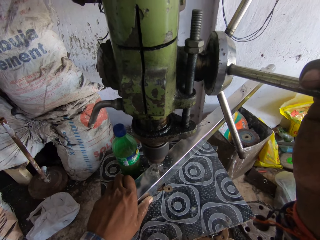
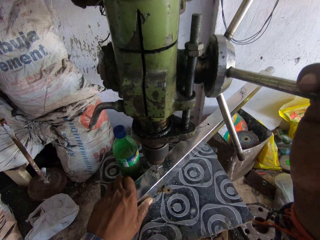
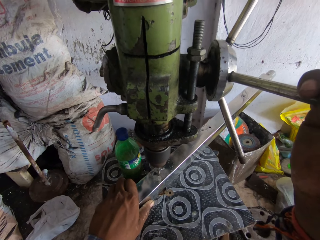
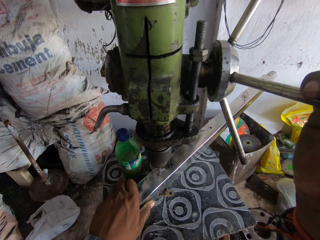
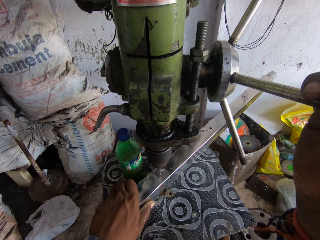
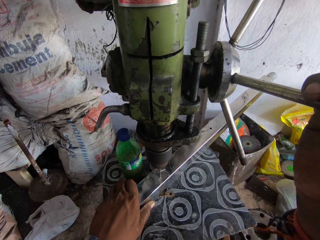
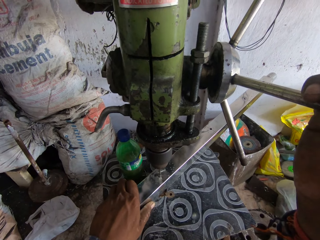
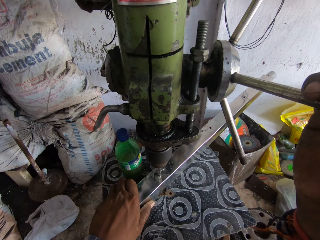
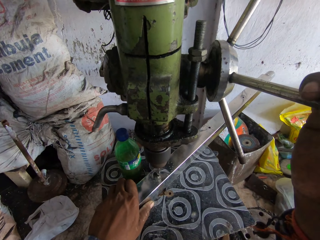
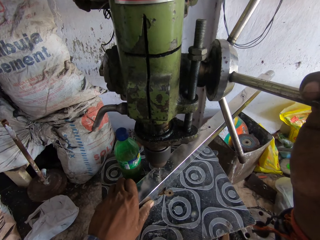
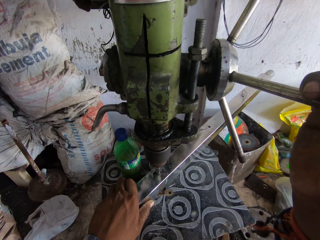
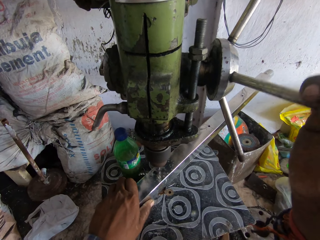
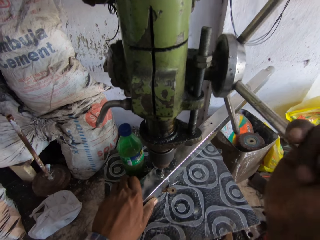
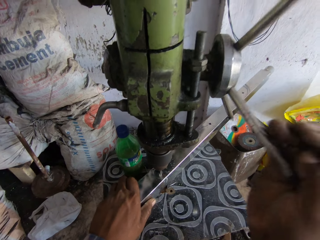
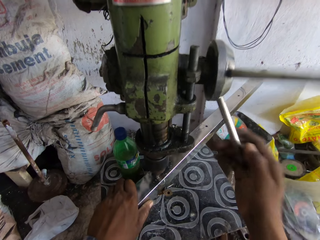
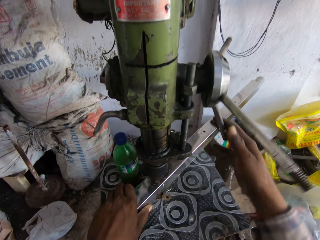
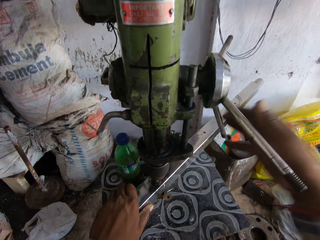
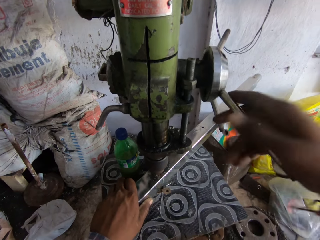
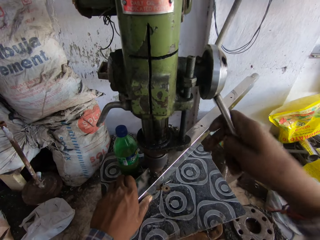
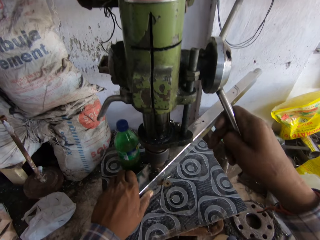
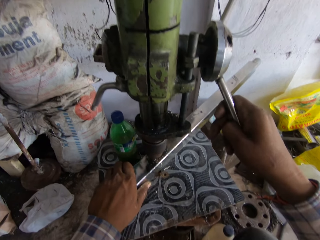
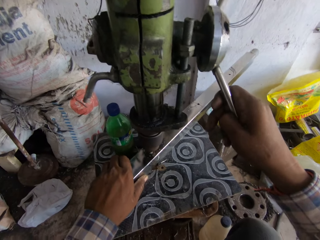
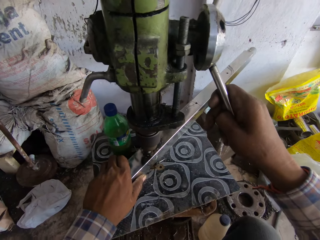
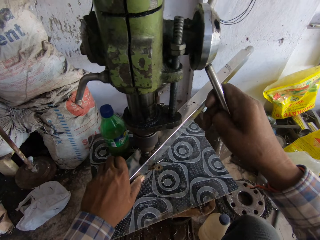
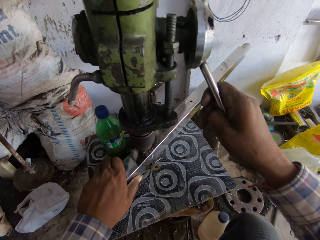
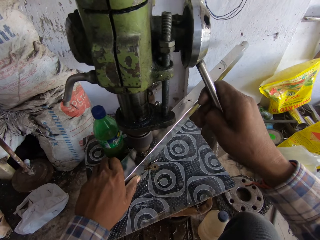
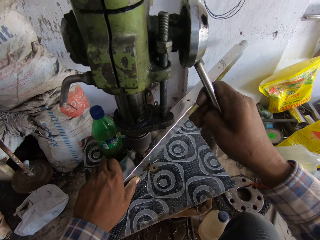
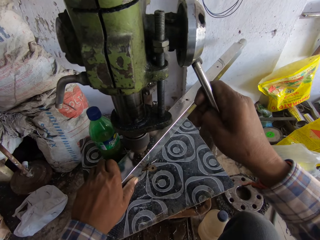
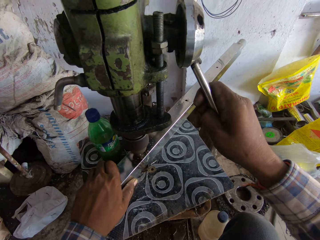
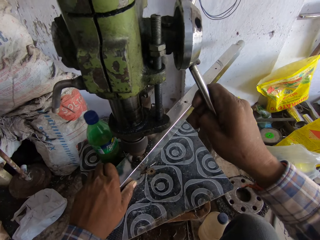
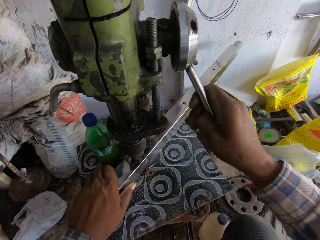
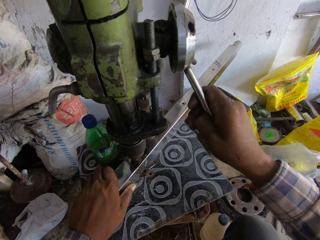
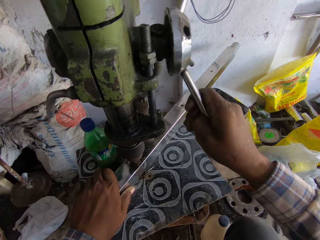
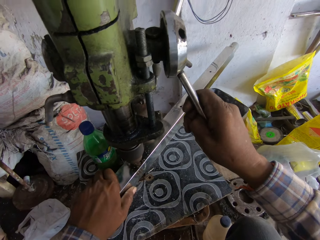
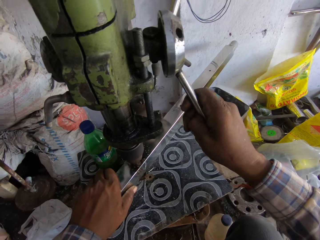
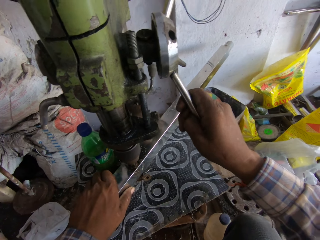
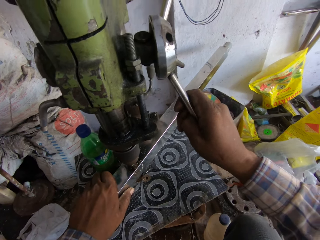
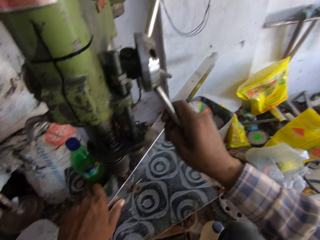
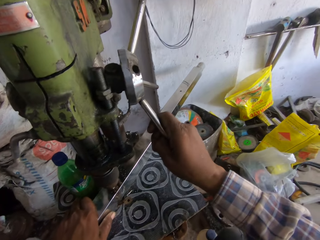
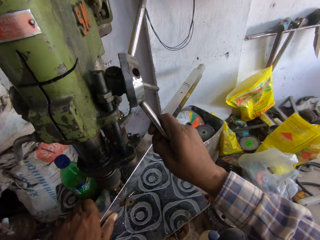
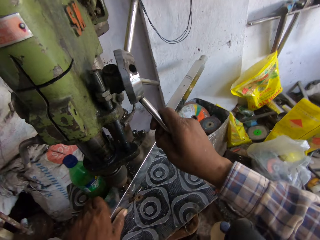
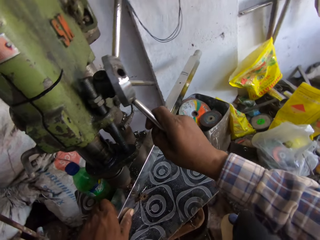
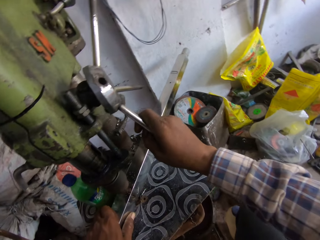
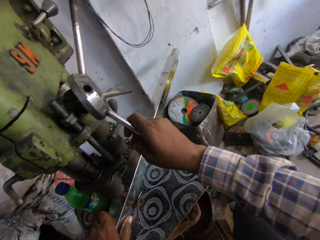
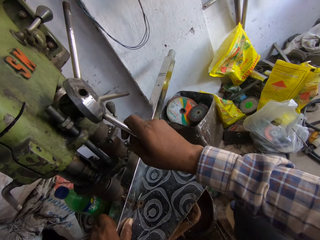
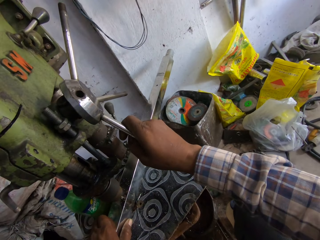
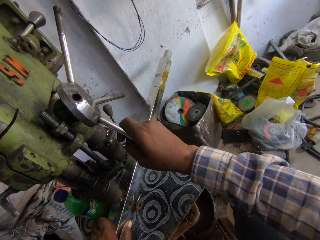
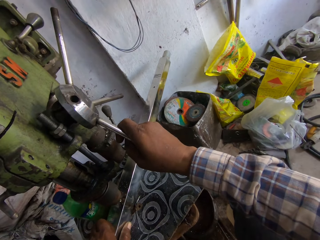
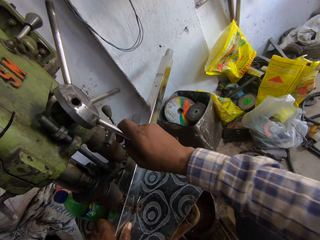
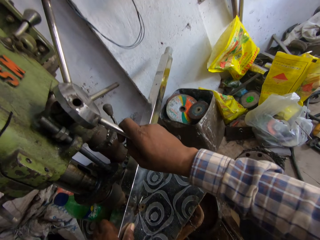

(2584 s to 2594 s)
The camera wearer exerts pressure on the drill press handle with the right hand. They rotate the drill press handle with the right hand. They drill a hole on the steel rod.

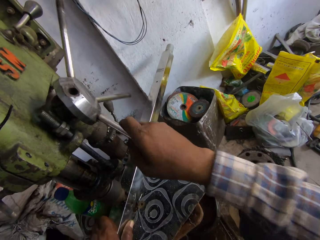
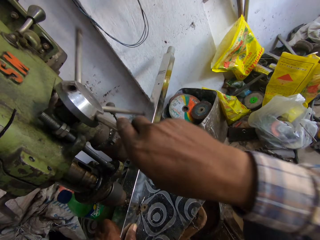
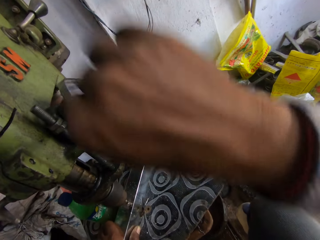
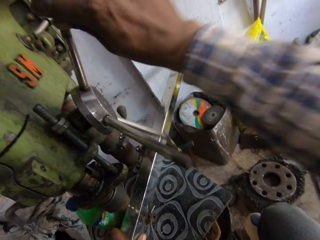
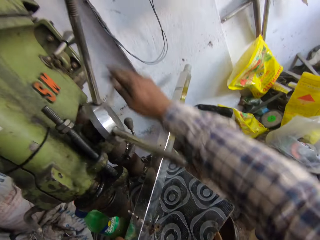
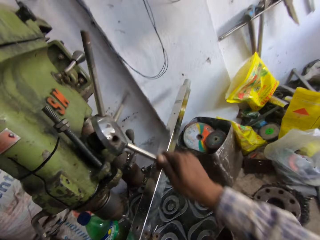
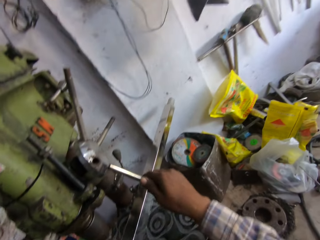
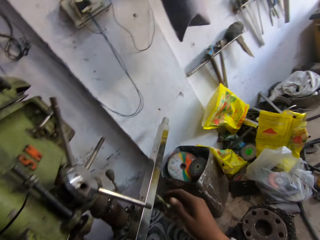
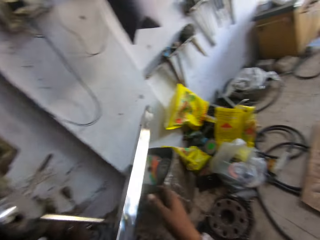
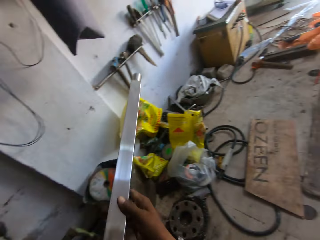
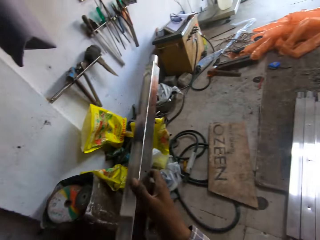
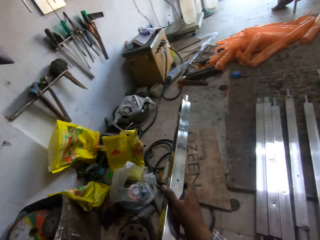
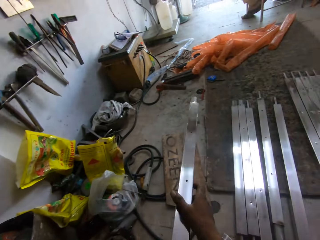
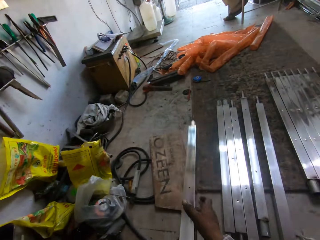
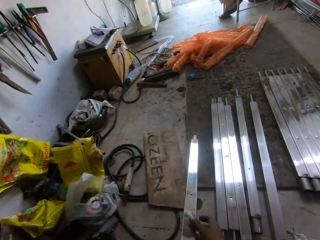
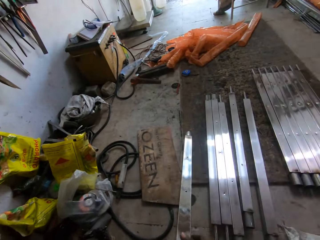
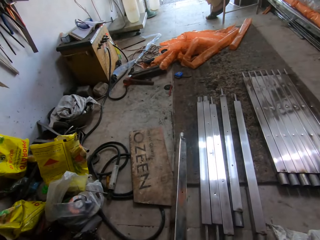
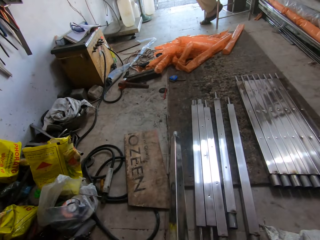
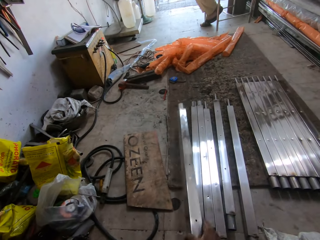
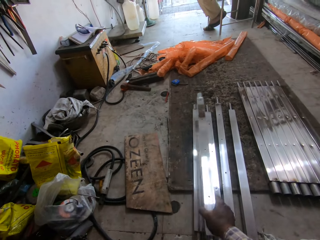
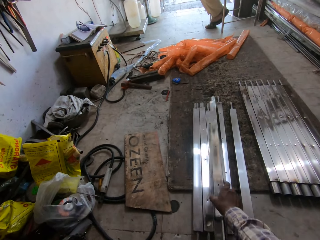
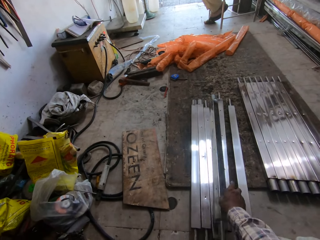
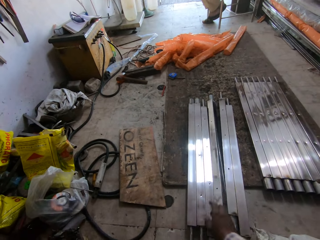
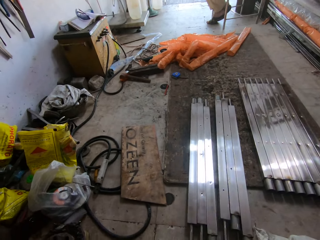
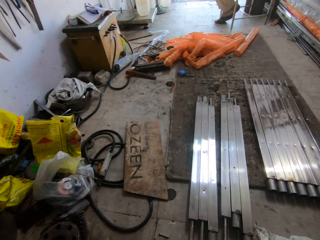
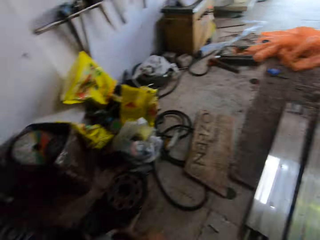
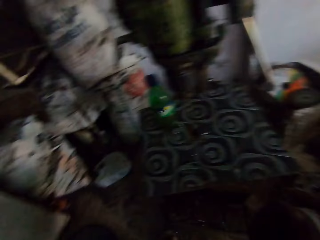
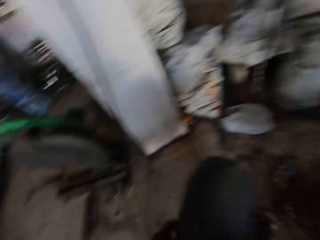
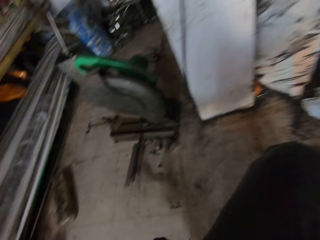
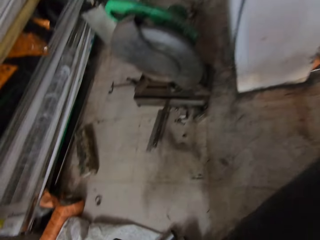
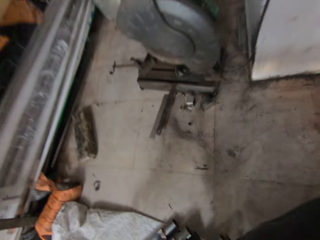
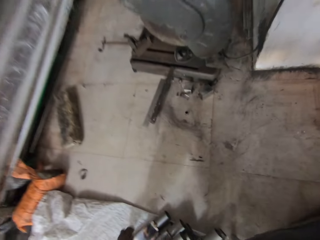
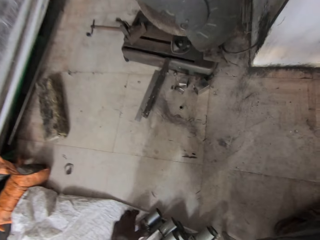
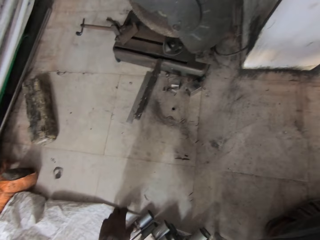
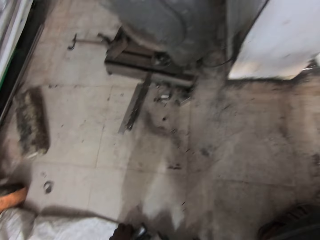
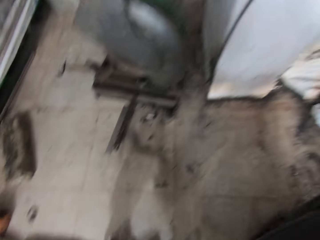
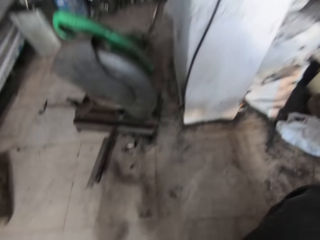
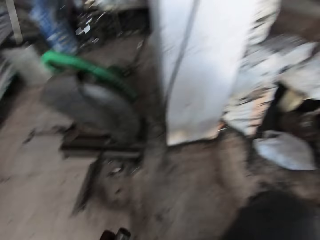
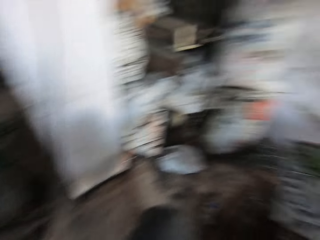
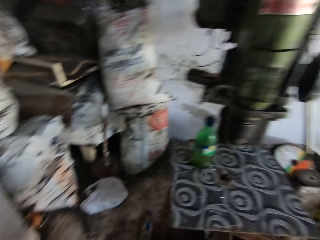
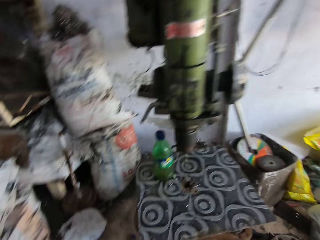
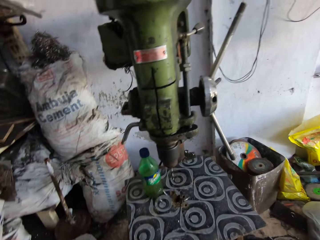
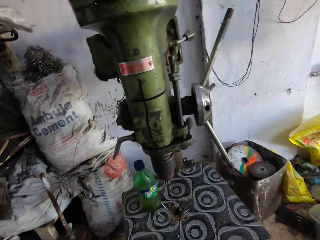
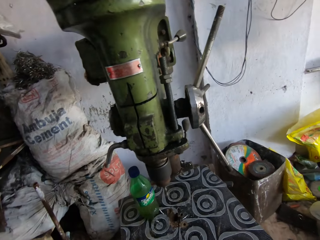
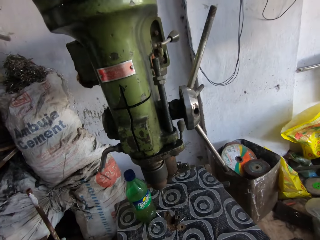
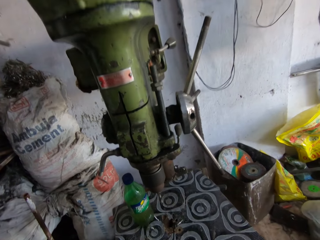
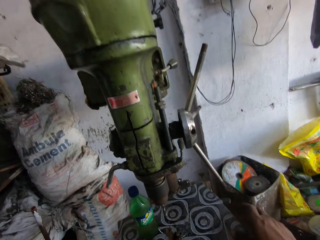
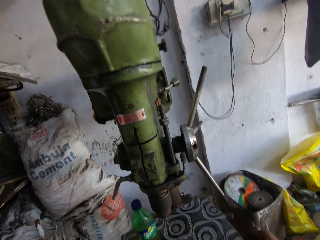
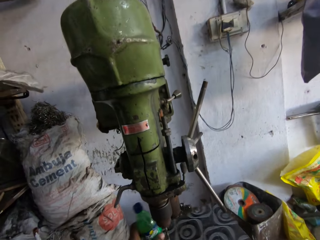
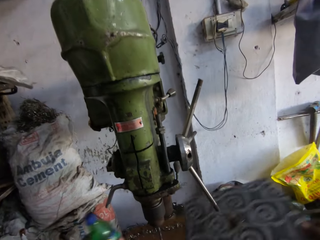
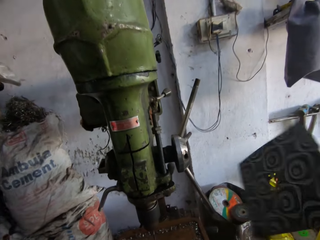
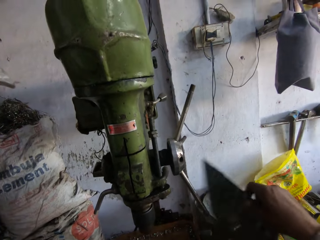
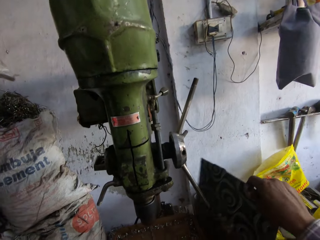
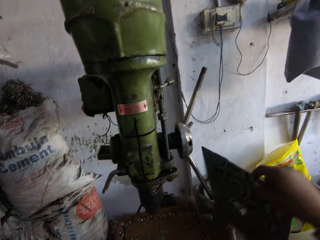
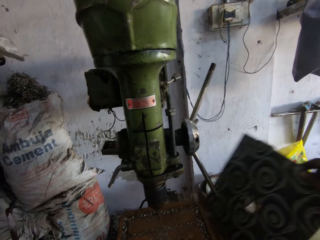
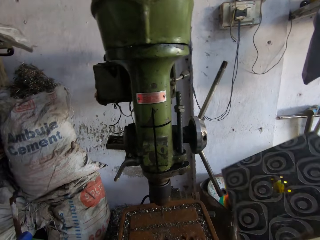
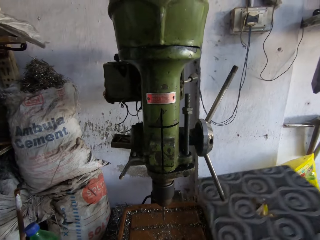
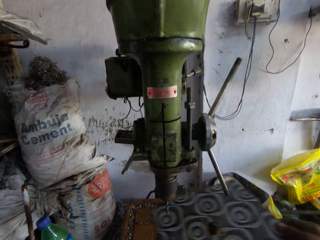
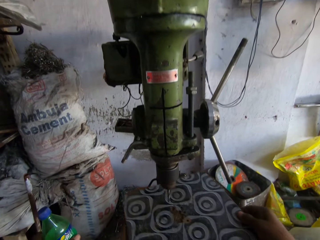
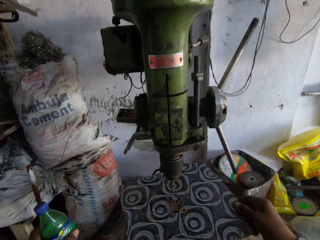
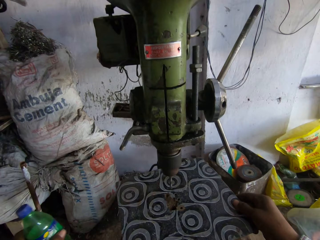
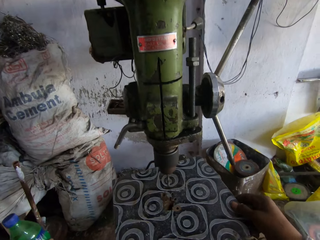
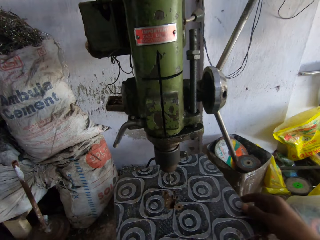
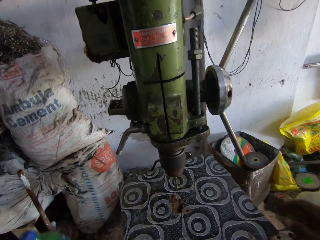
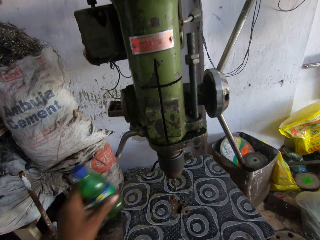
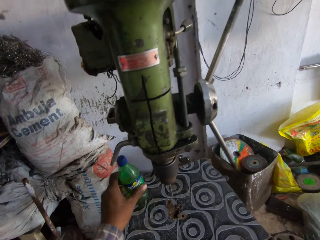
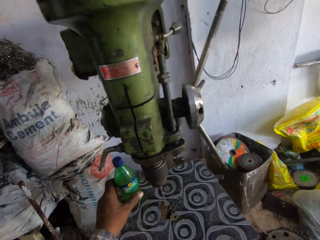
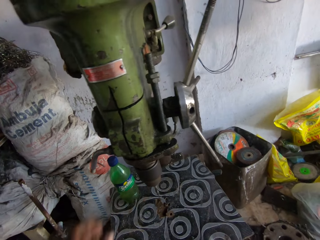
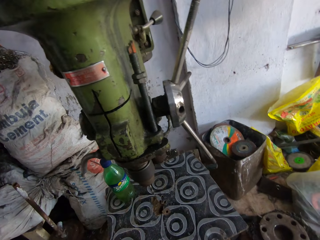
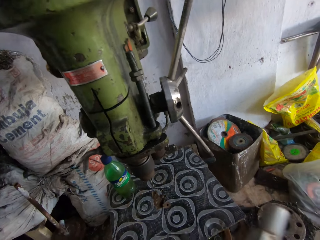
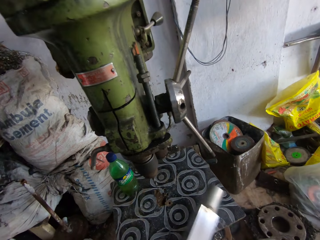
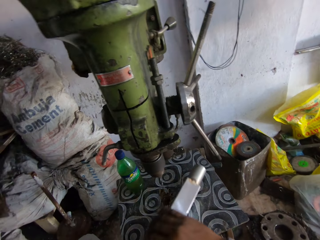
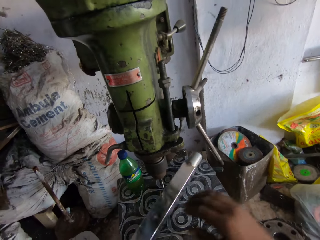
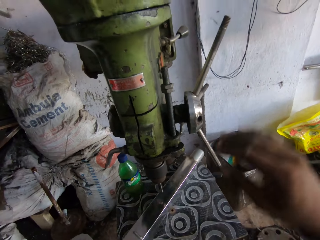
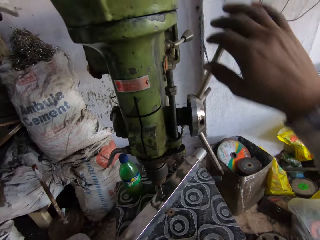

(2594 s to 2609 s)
The camera wearer exerts pressure on the drill press handle with the right hand. They rotate the drill press handle with the right hand. They pick a steel rod with the left hand and pass the steel rod to the right hand. They hold the metal with both hands. They move the metal. They place the steel rod on the floor. They drop the metal. They look around in the workshop. They turn to the other side. They pick the metal. They pick a bottle with the left hand. They pick a table tilt with the right hand. They hold the board. They tap the table tilt on the drill press, against the hand wheel. They place the table tilt on the drill press. They hold the bottle. They place the bottle on the drill press. They place the steel rod on the drill press.
